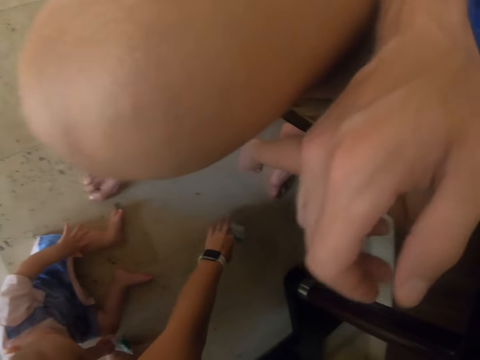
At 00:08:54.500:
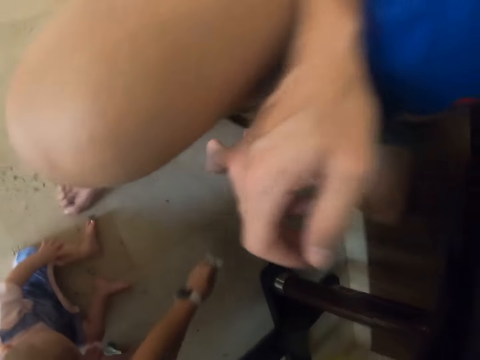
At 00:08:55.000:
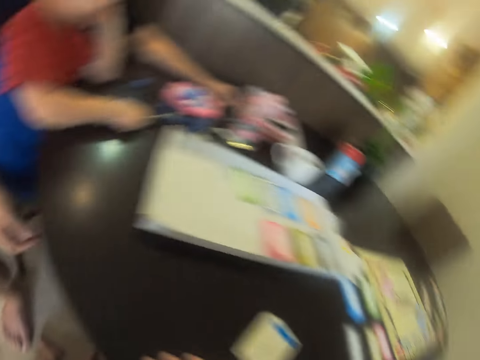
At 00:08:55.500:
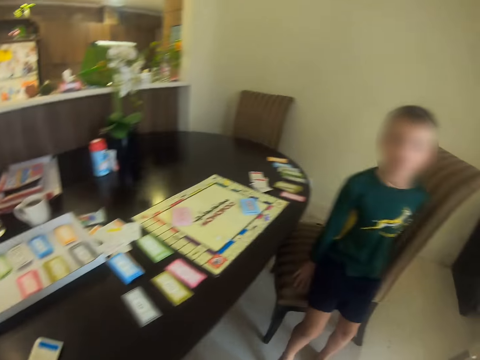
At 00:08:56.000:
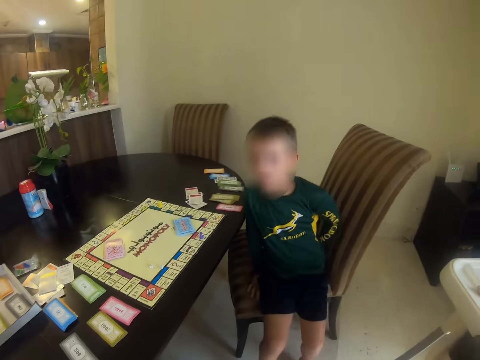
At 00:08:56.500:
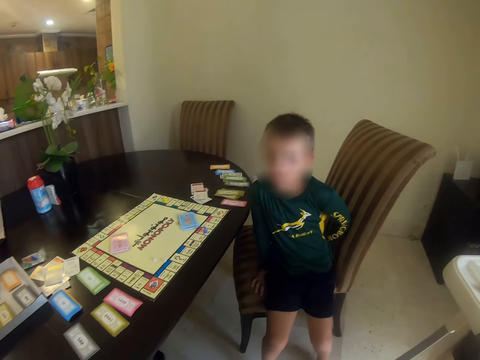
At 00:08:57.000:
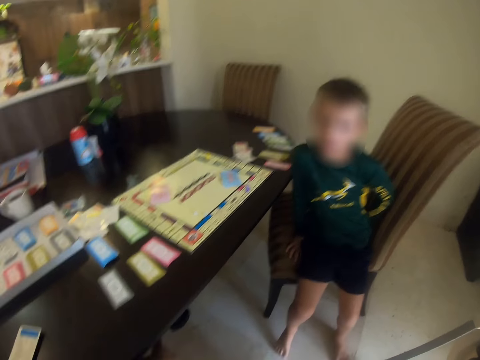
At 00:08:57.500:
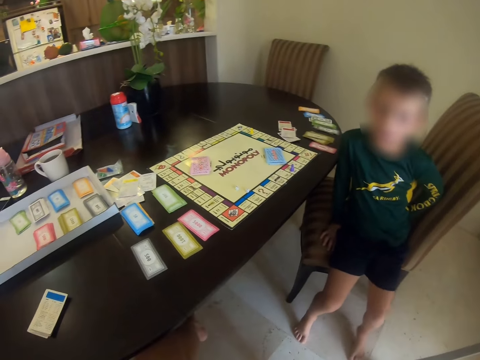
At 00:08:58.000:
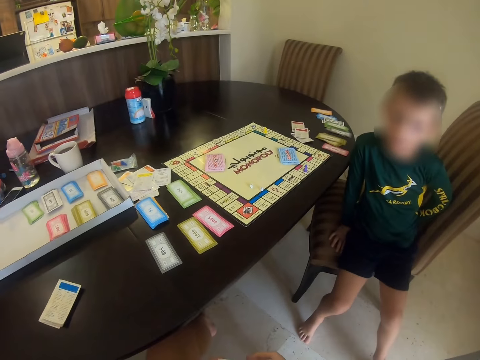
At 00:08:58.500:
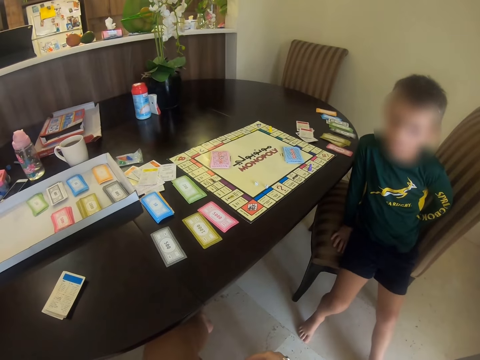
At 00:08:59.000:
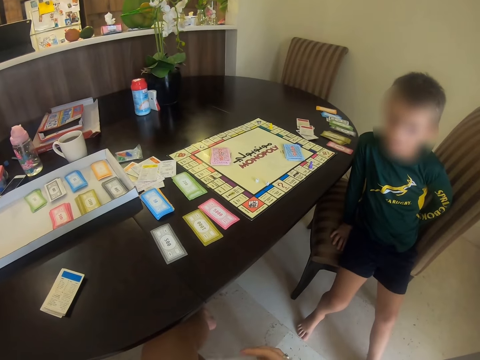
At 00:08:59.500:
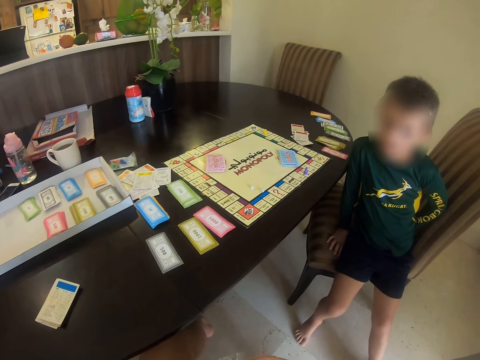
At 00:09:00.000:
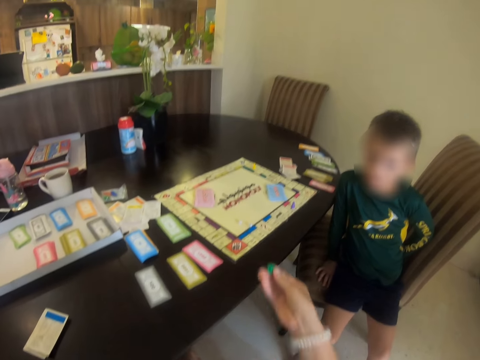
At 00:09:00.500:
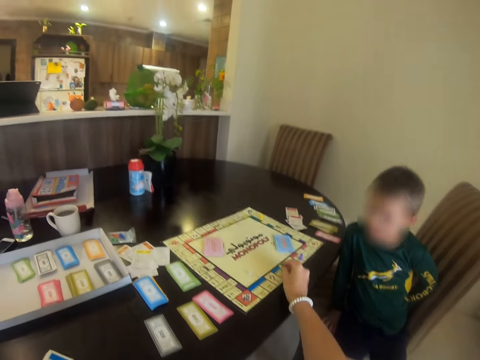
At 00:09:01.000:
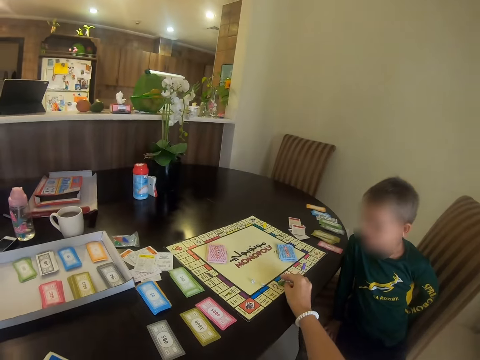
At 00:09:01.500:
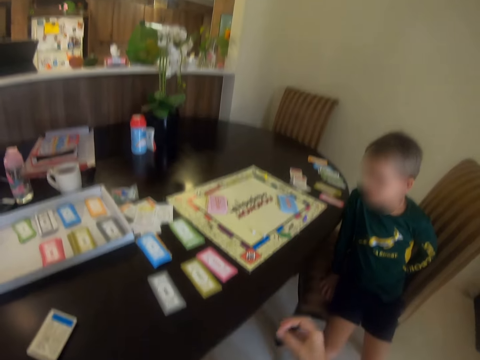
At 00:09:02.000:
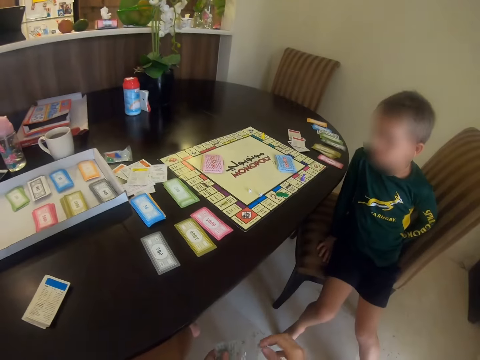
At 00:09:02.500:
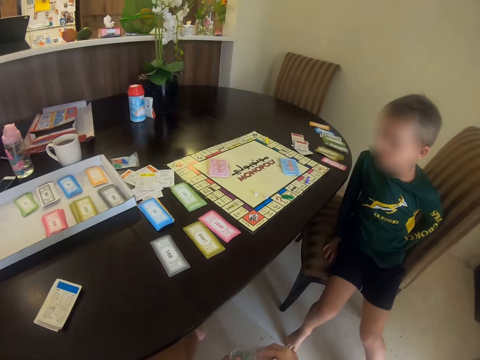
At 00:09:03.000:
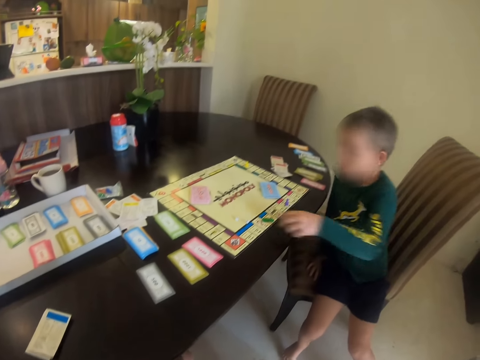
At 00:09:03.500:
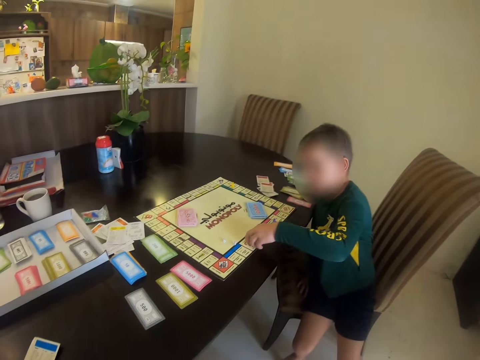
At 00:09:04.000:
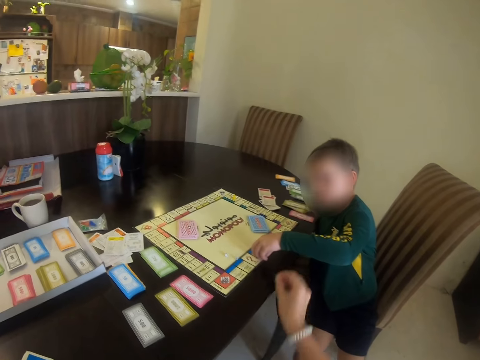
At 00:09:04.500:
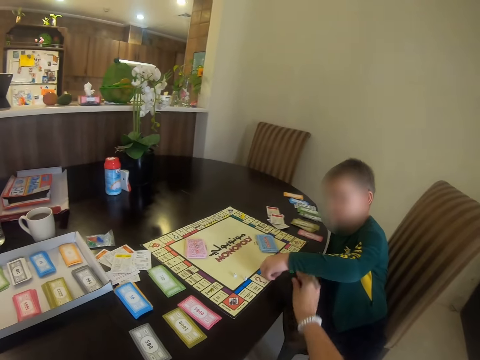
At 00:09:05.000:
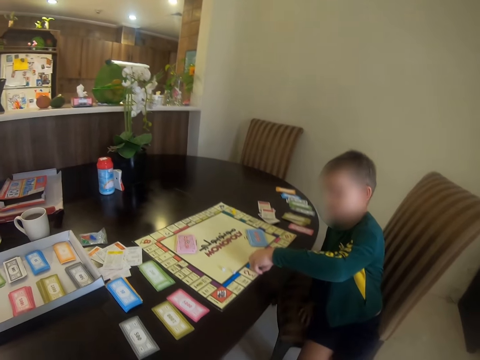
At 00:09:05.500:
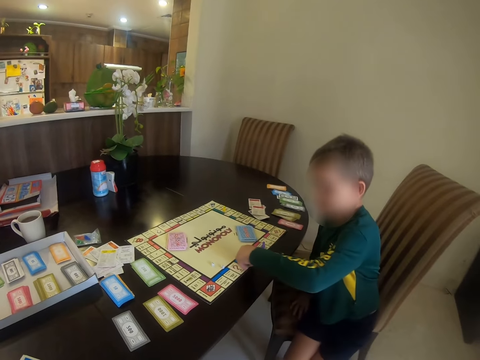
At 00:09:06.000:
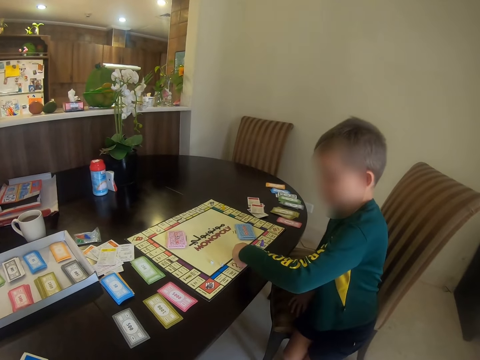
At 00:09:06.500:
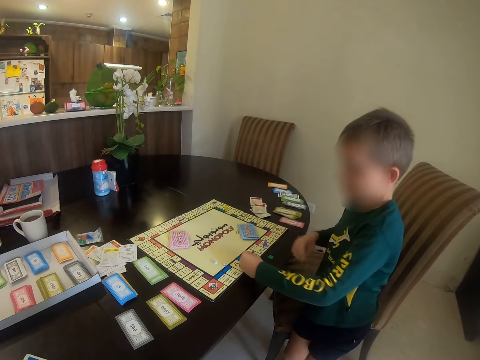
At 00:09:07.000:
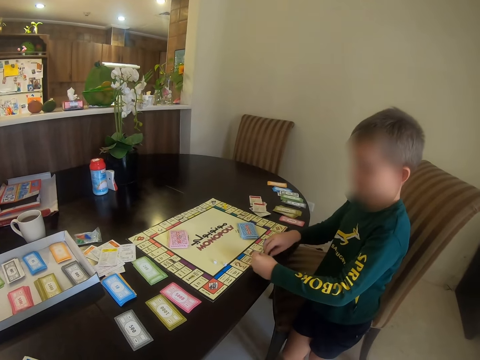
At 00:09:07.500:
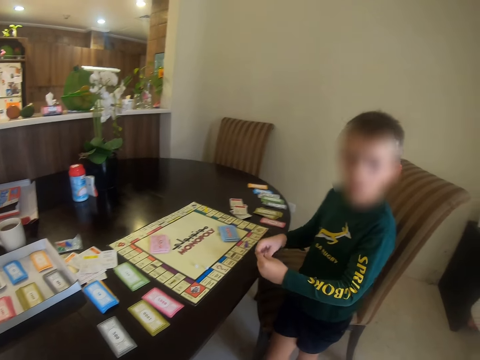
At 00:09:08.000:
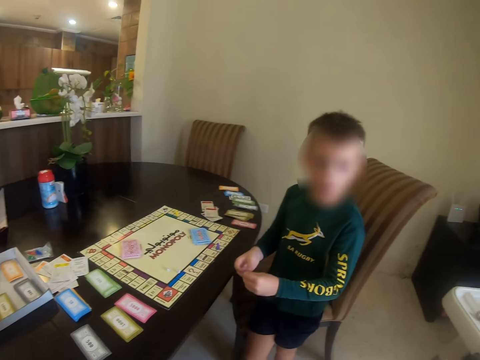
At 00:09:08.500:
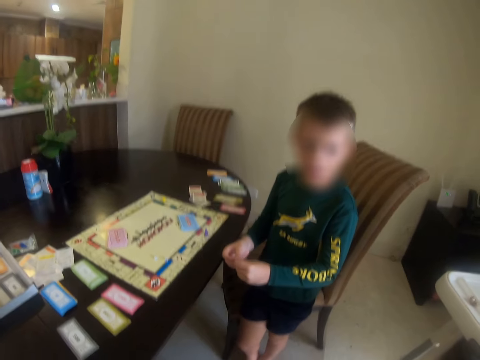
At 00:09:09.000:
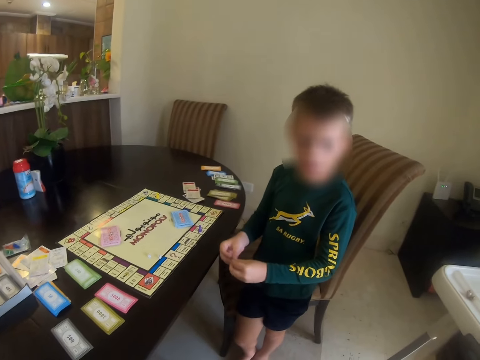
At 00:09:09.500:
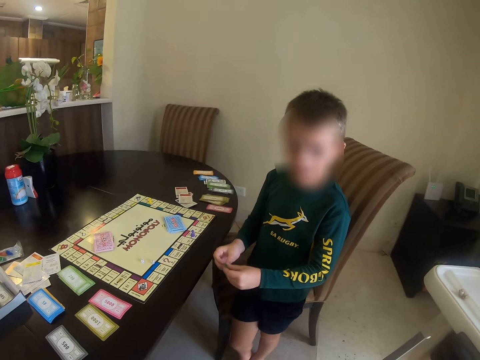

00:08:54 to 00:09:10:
The camera wearer picks the polythene paper from the floor. They place the meeple in the board, hold the meeple in the board, put another meeple in the table, and pick the meeples.

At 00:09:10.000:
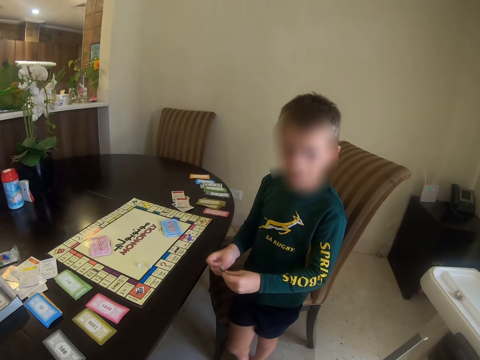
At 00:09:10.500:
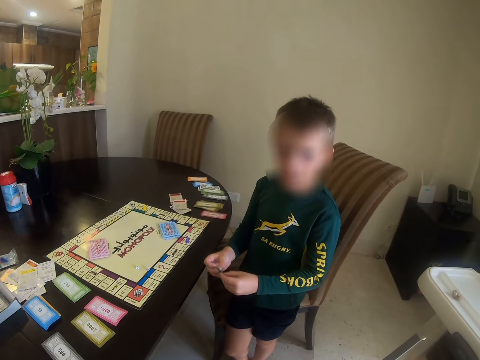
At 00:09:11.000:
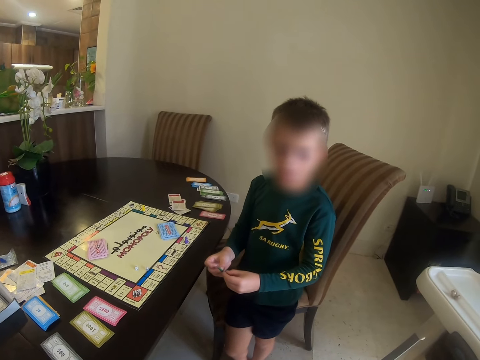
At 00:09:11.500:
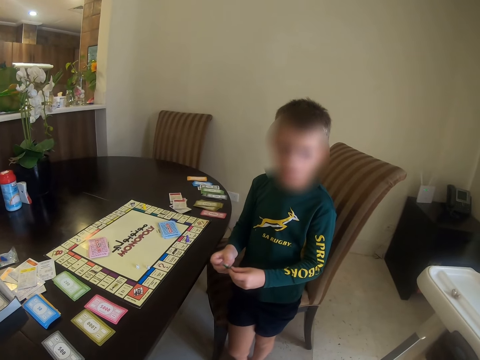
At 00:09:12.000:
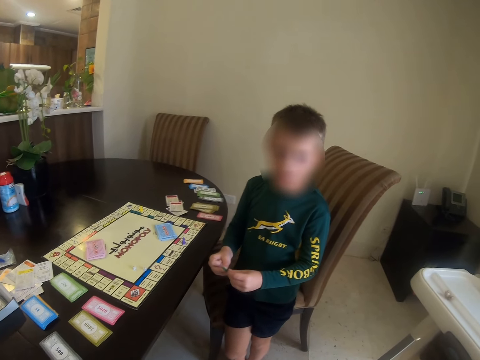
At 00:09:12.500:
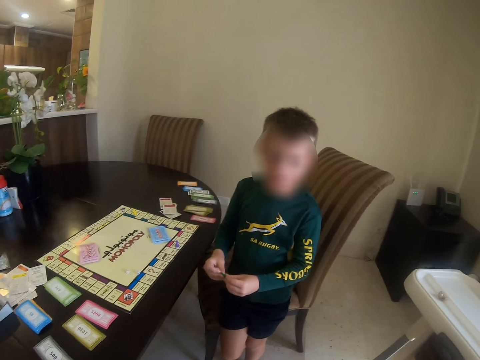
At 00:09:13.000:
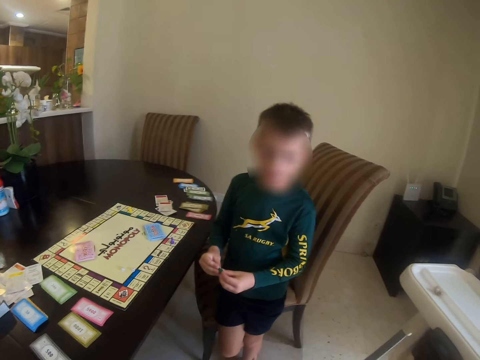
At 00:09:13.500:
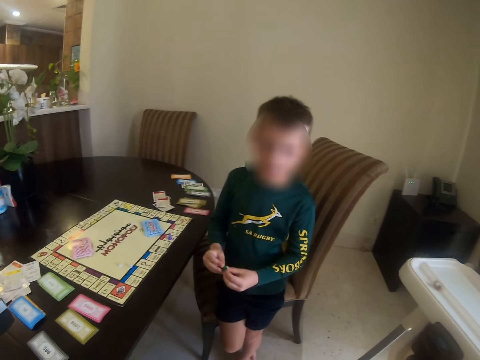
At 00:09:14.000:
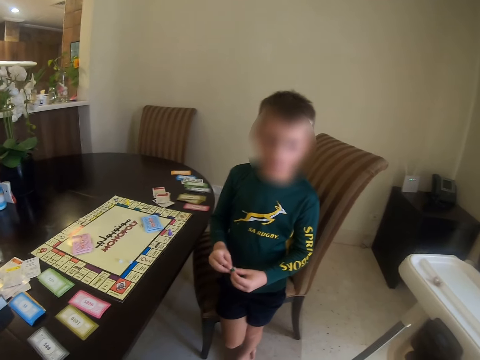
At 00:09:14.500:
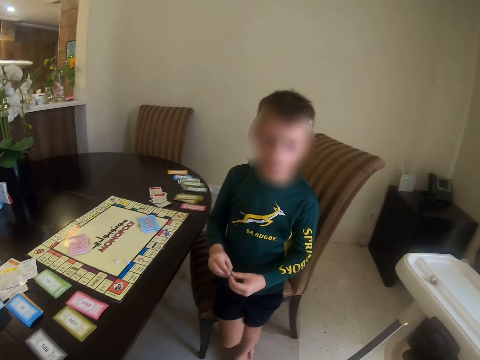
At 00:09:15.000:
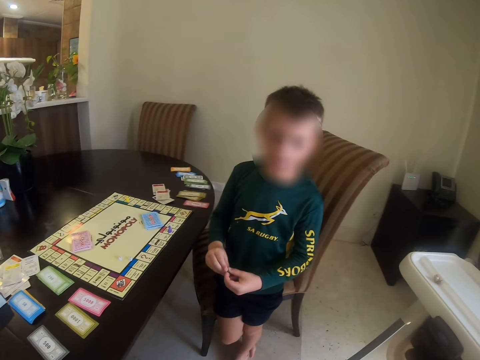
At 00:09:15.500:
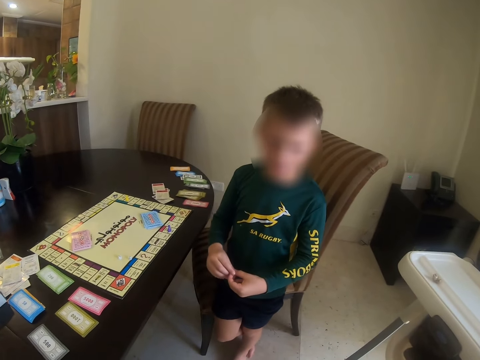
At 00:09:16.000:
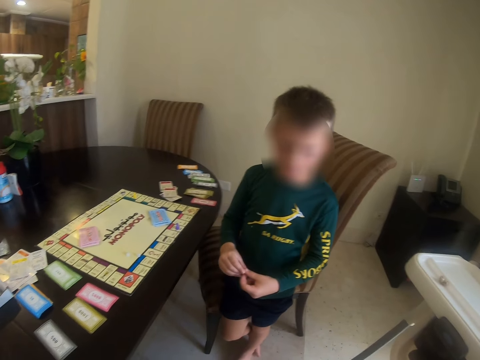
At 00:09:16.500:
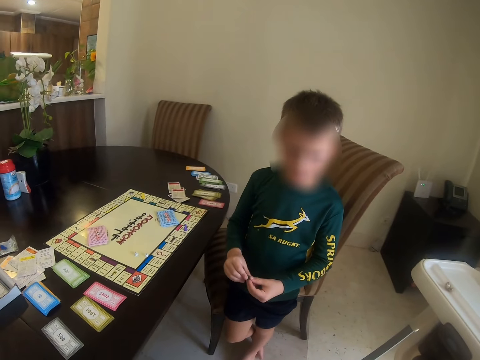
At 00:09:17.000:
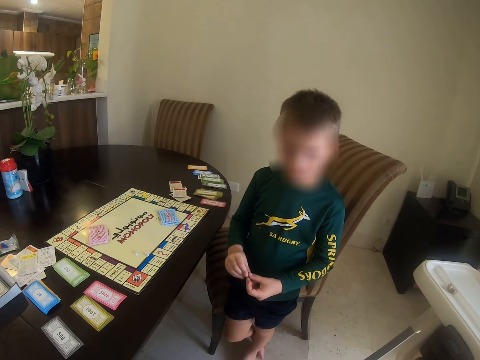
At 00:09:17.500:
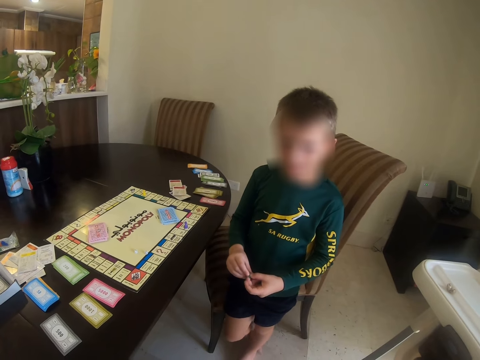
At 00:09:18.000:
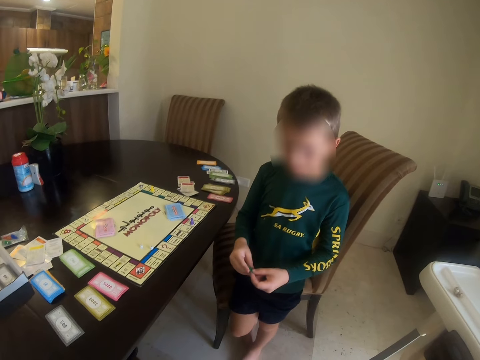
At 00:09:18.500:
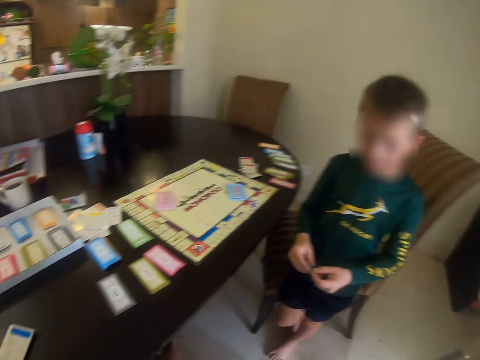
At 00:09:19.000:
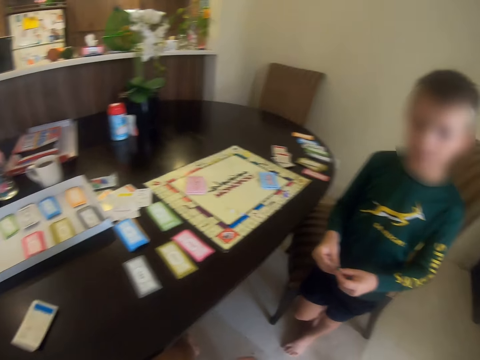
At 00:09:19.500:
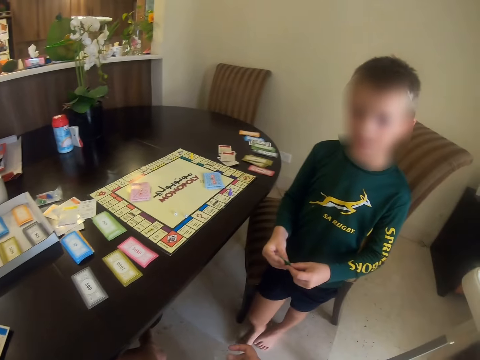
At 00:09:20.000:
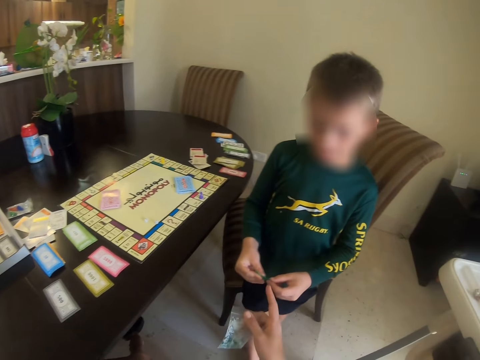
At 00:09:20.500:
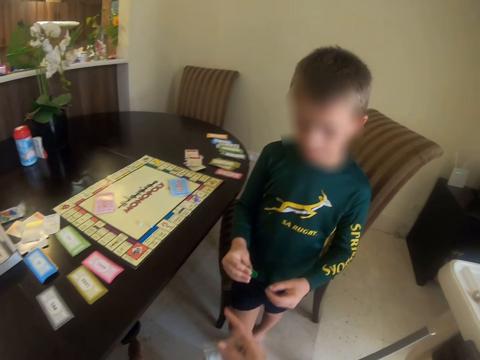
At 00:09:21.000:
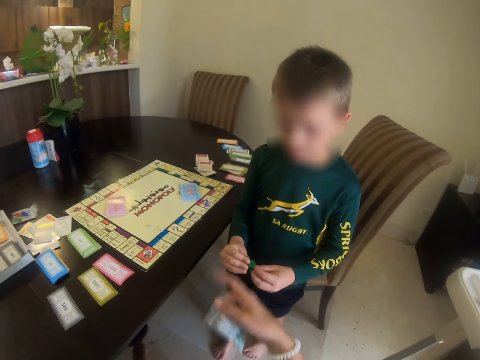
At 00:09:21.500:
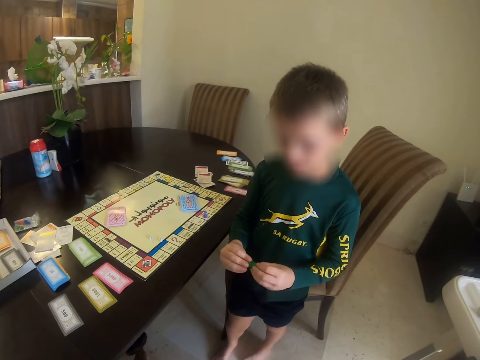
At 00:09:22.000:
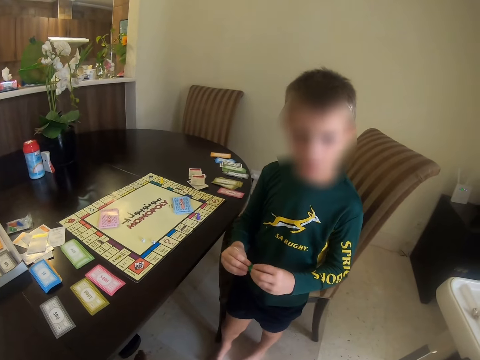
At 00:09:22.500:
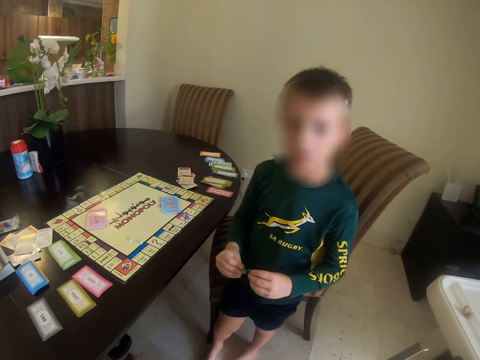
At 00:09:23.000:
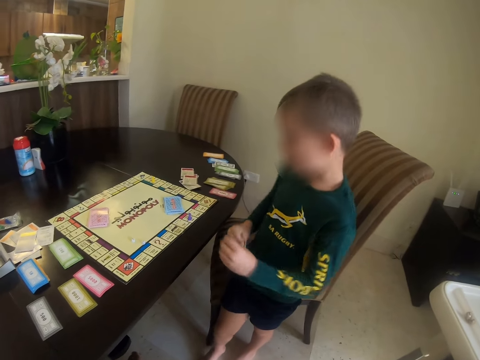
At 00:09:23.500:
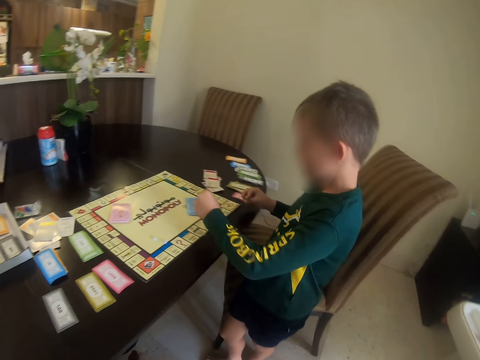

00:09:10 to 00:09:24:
The camera wearer converses to a child. They converse with the child. The child plays with something. The camera wearer points at the child.
